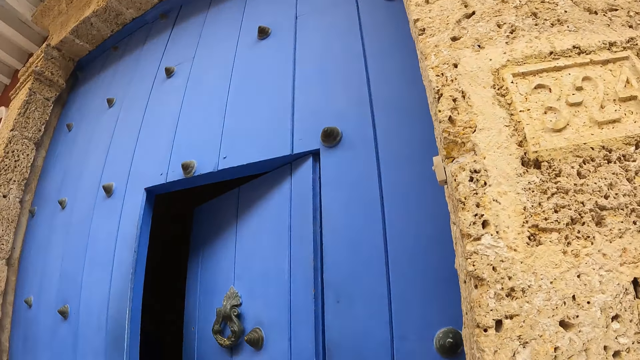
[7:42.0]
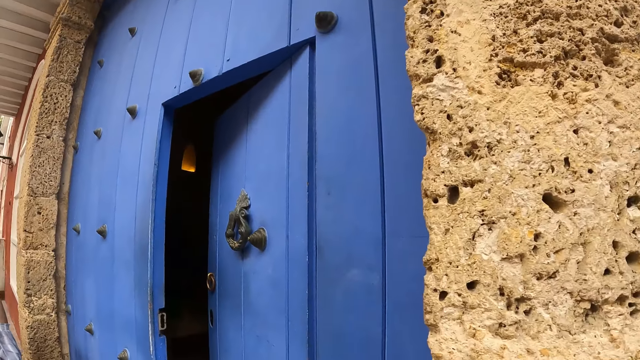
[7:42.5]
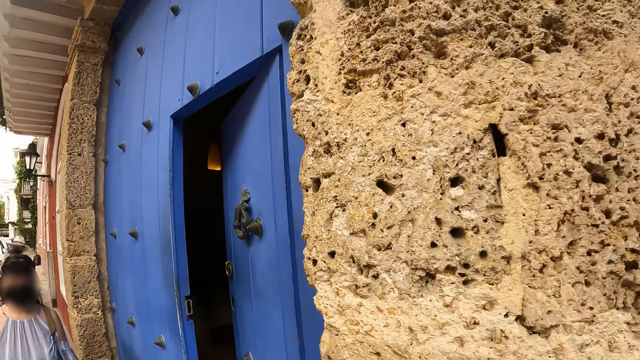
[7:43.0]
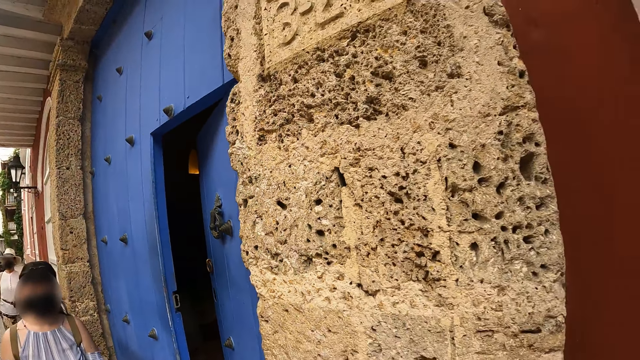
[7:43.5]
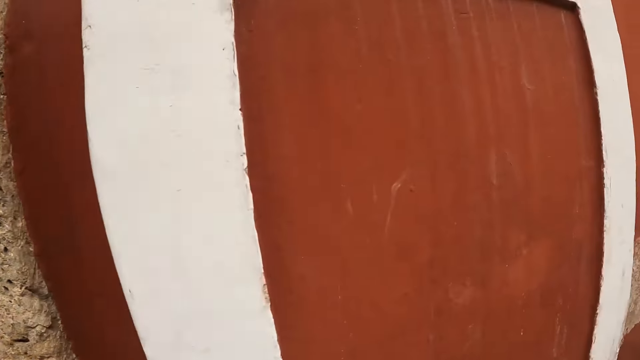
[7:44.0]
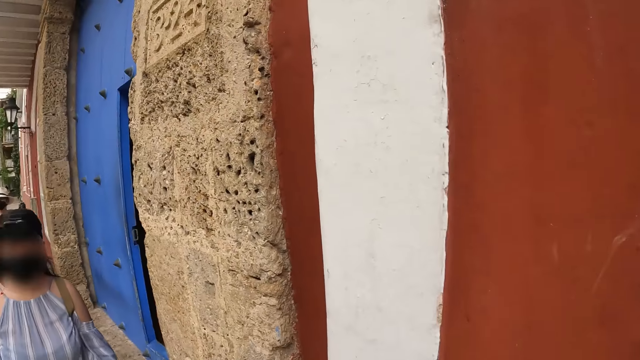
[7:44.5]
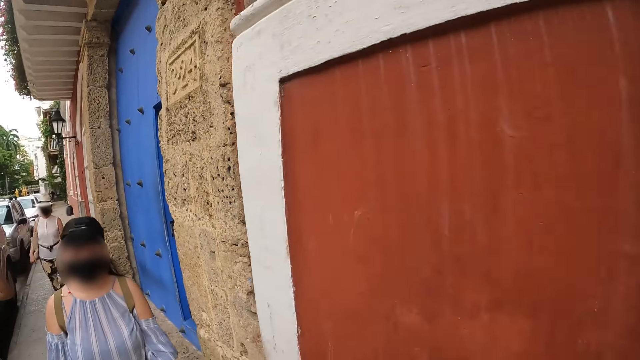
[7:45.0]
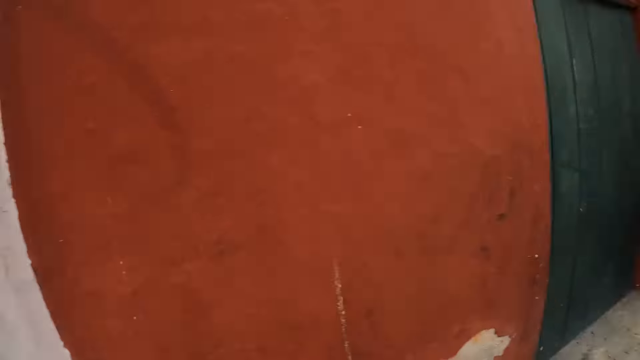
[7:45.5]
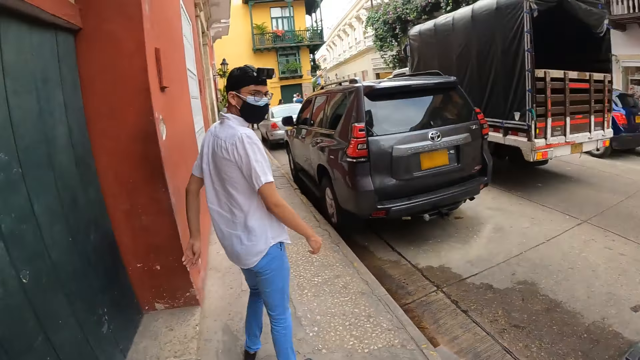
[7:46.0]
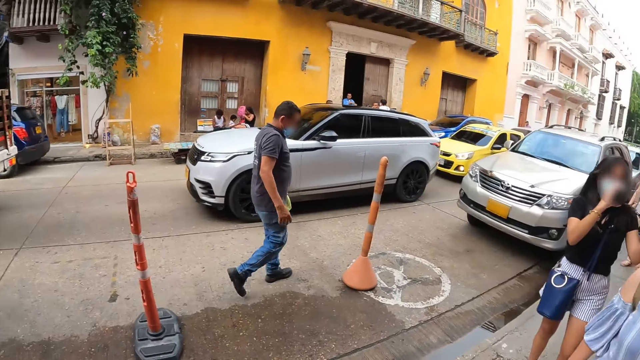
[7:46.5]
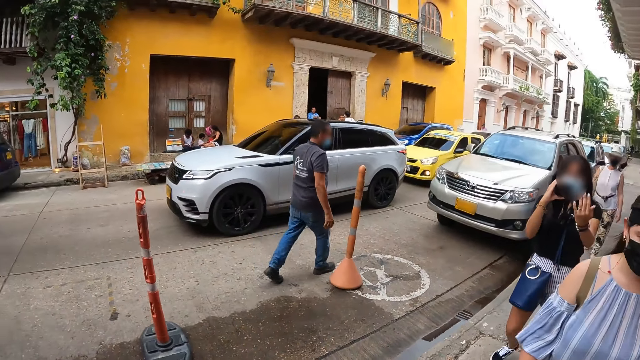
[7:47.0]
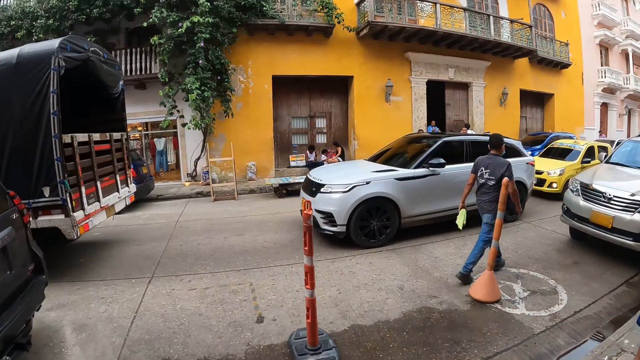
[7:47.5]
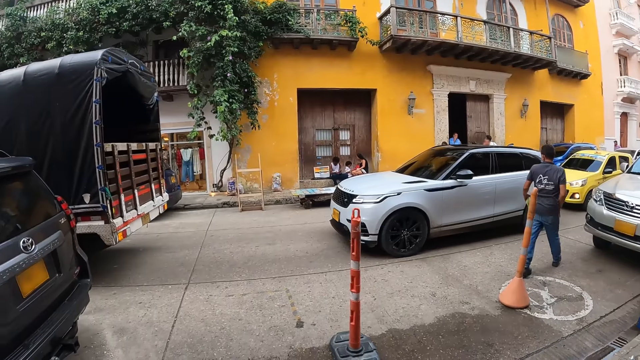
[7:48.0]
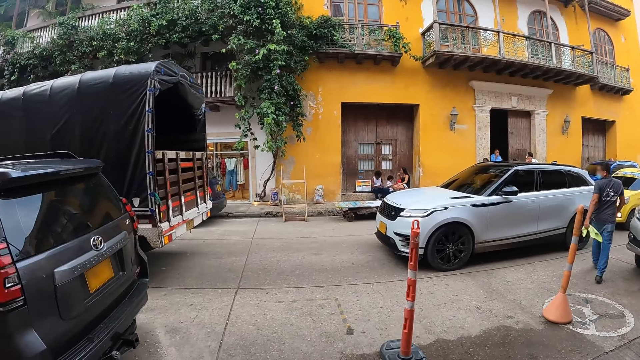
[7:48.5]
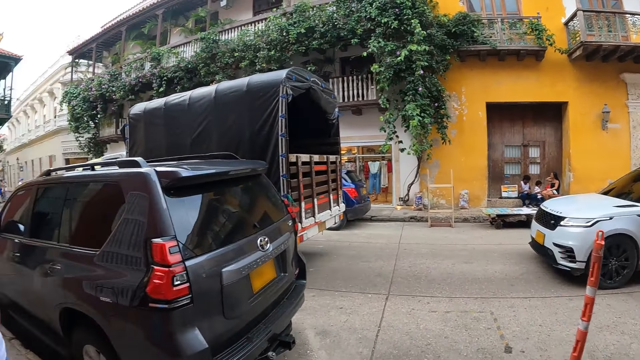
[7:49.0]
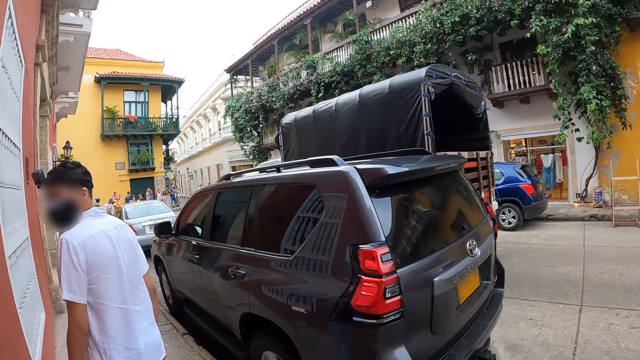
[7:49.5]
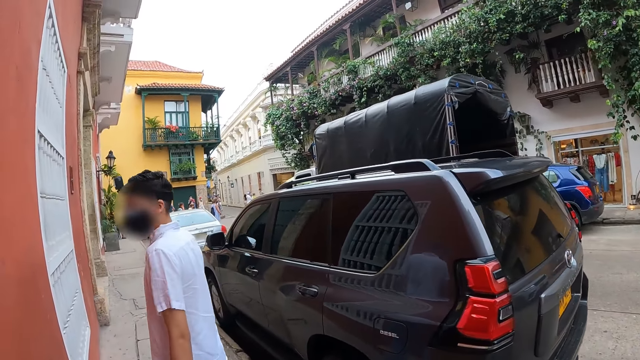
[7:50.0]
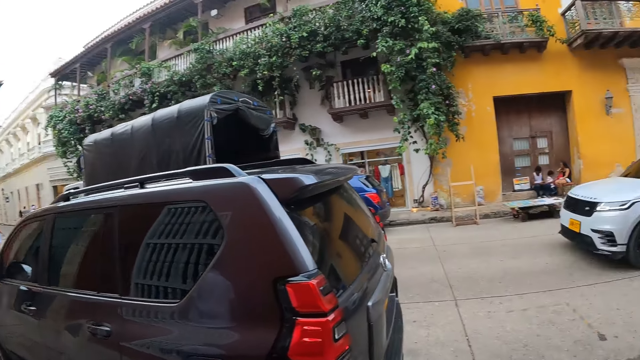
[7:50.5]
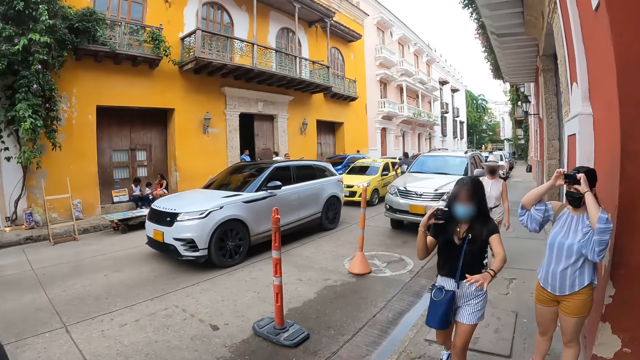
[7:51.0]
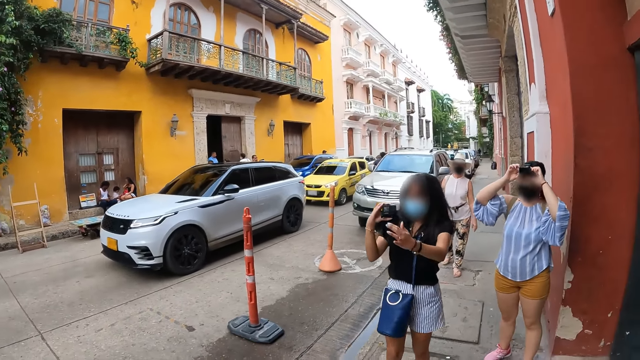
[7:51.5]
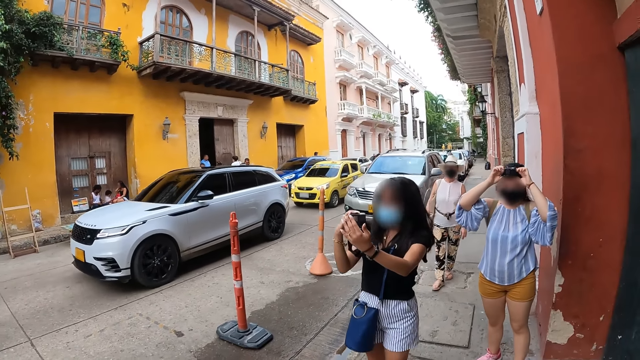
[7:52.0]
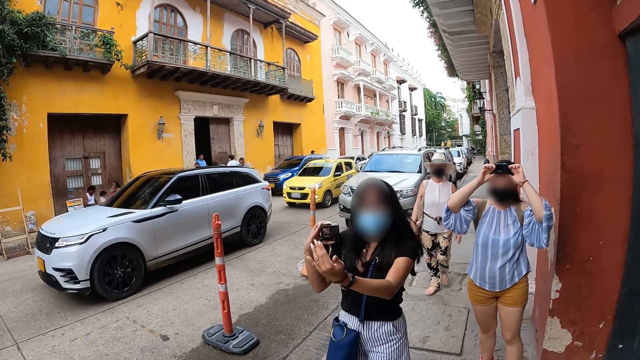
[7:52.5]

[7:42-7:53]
A woman walks along the walkway. The camera wearer looks around. Another woman walks along the walkway and holds a camera with her right hand. A third woman walks along the walkway. The first woman holds the camera on her head with both hands.

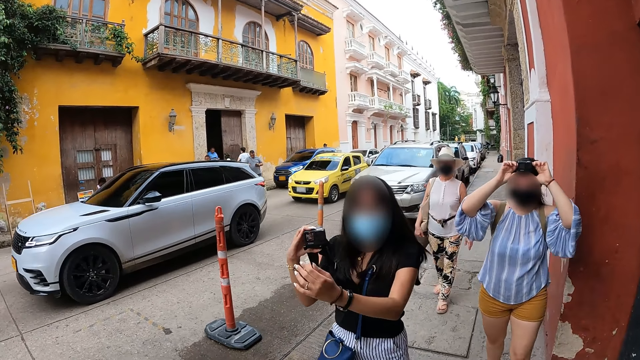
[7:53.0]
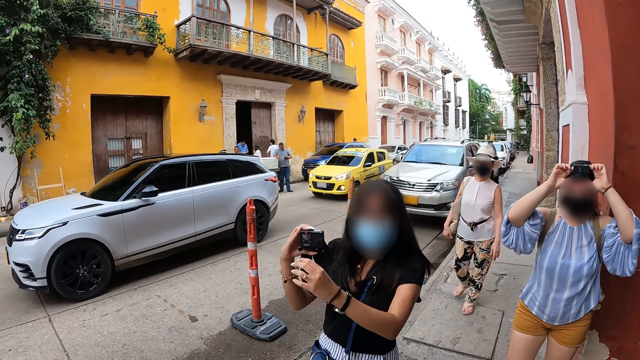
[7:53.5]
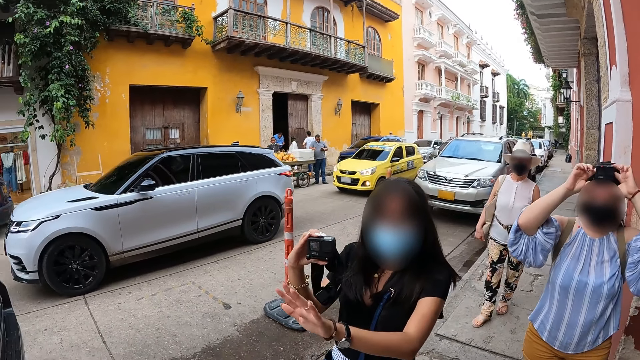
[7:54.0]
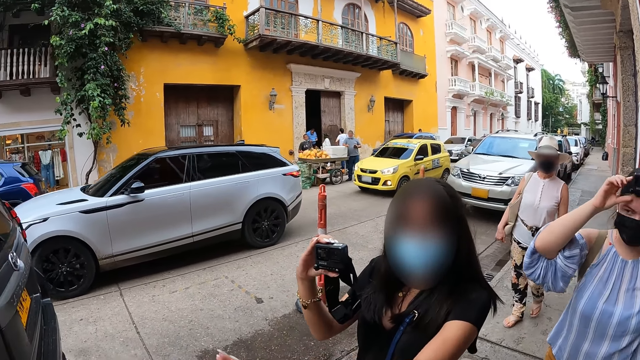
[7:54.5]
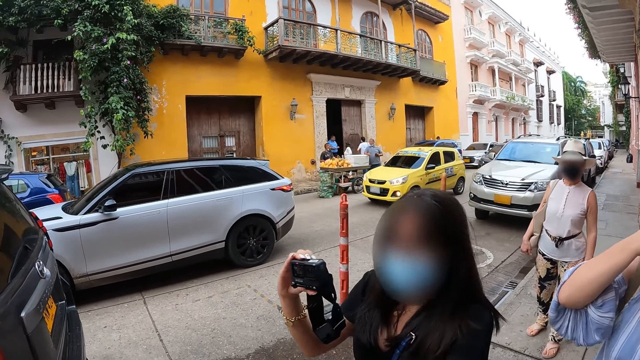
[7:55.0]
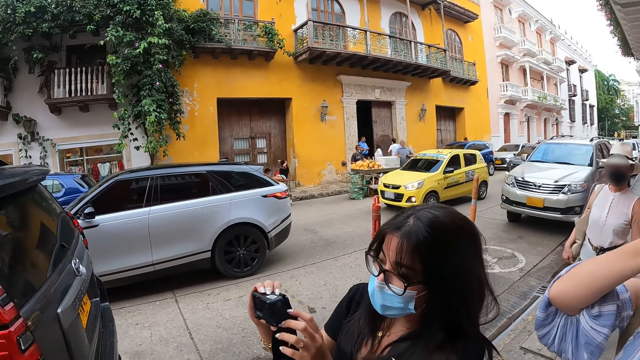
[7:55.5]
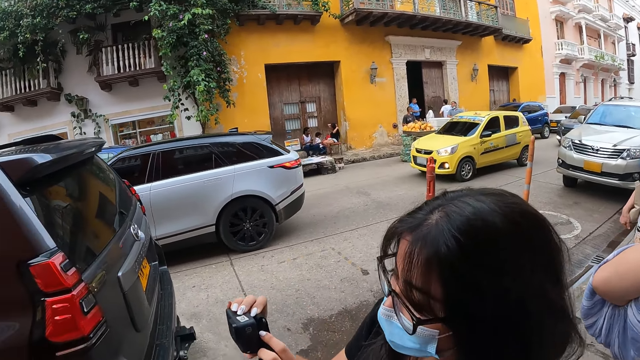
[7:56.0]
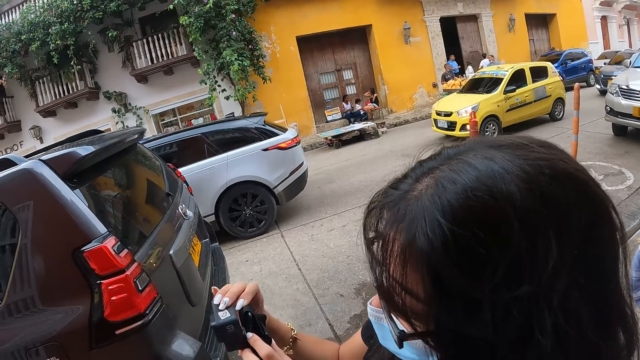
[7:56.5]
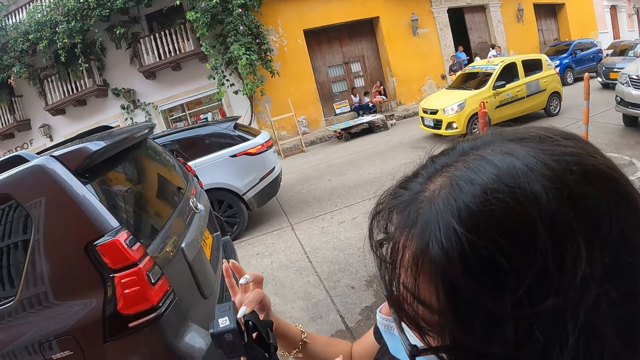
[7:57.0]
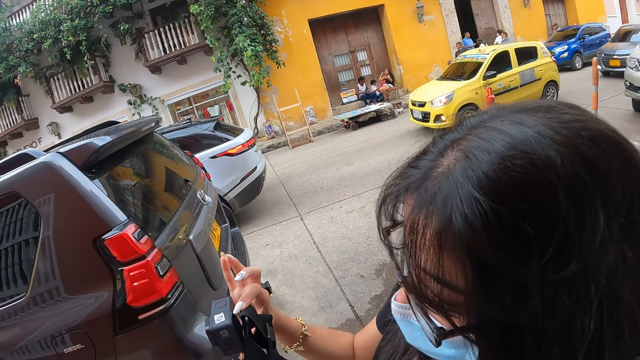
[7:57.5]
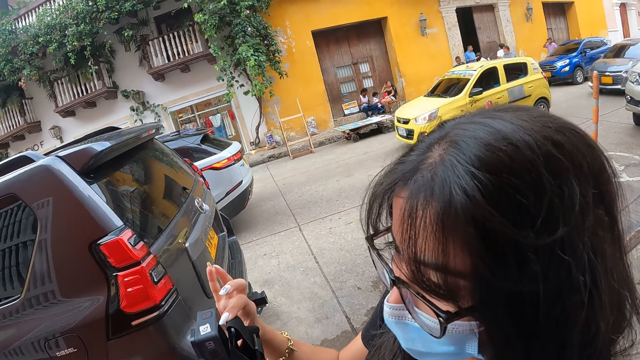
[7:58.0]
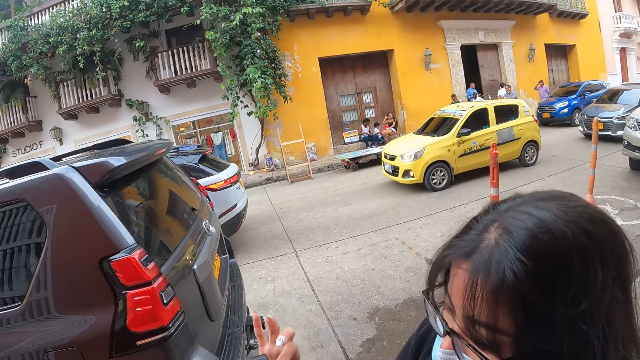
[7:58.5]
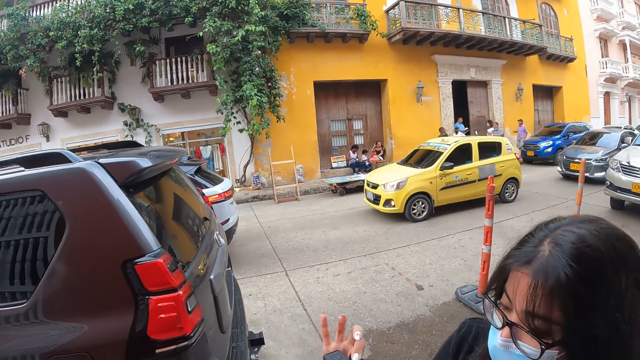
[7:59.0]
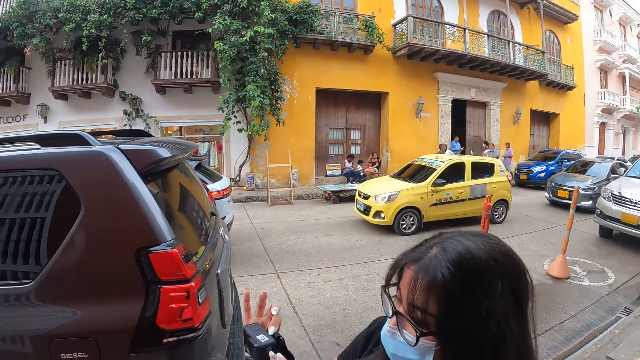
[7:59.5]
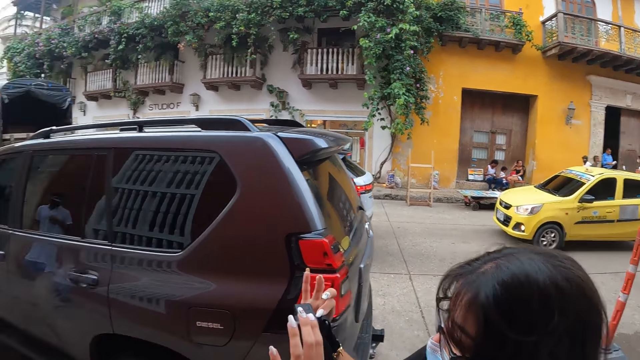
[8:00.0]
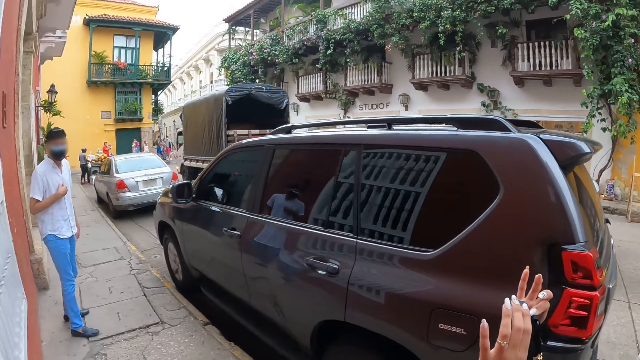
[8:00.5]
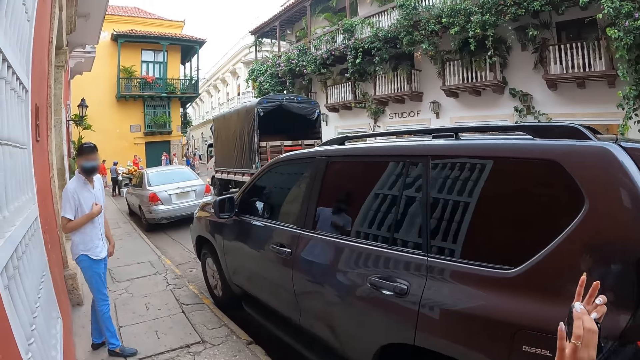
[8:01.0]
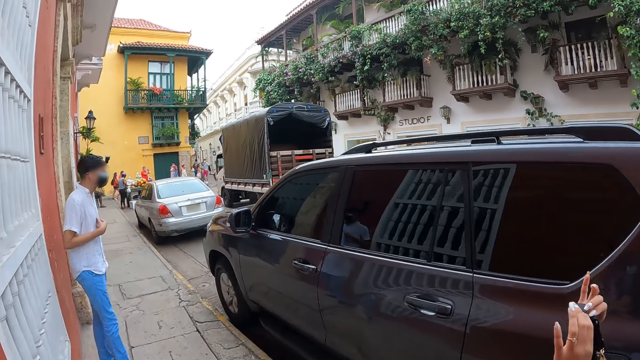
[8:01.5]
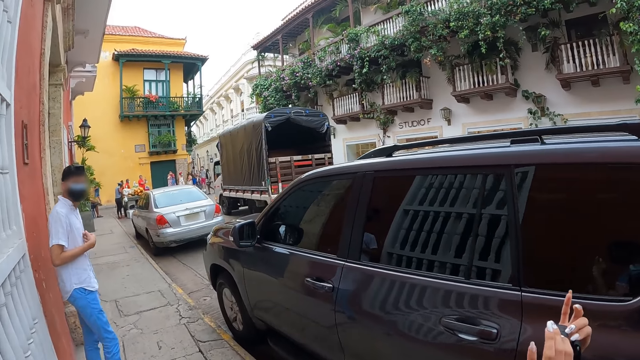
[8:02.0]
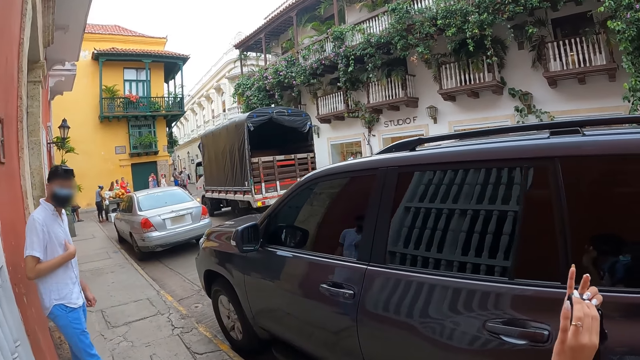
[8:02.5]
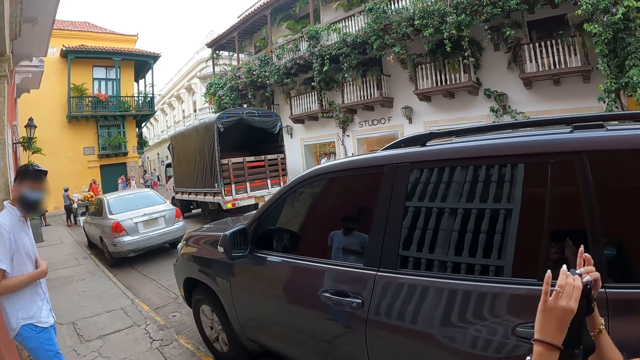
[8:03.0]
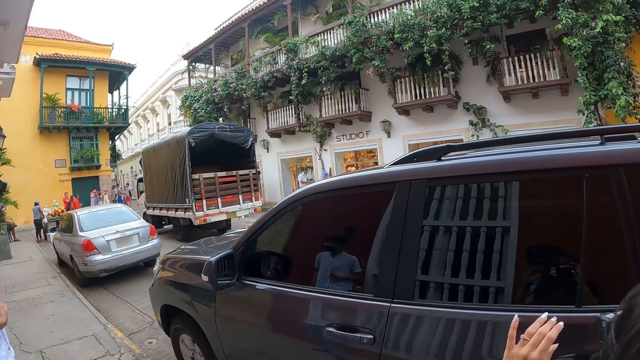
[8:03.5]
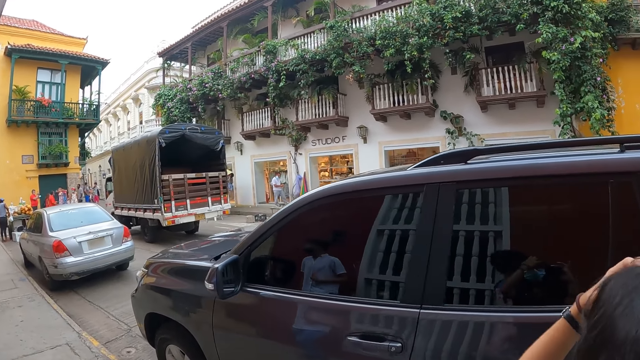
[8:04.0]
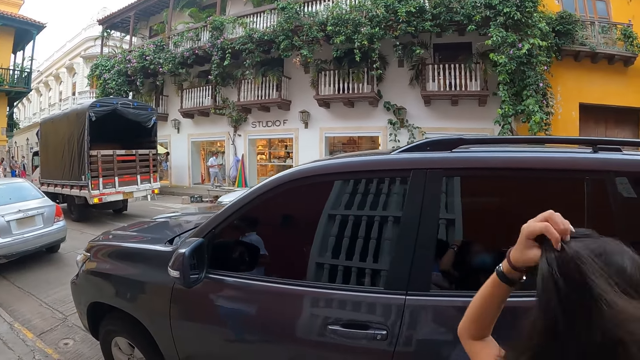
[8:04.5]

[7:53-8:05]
The camera wearer interacts with a lady. The white car drives past the camera wearer and the group of people. The lady holds a camera with both hands. She shows the camera wearer the camera. She uses her camera. She adjusts her hair with her left hand.
